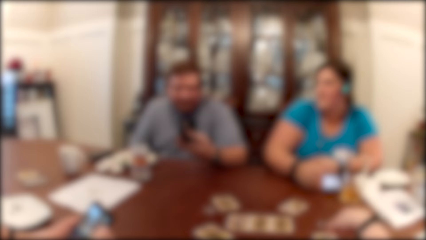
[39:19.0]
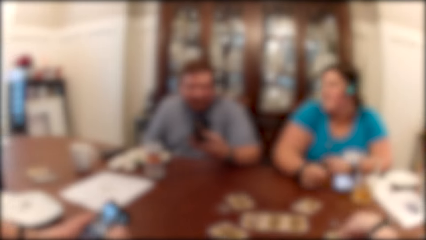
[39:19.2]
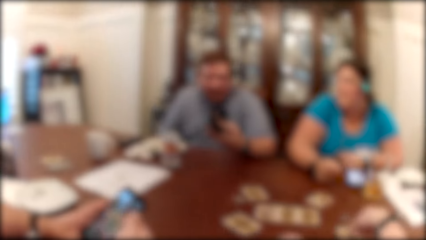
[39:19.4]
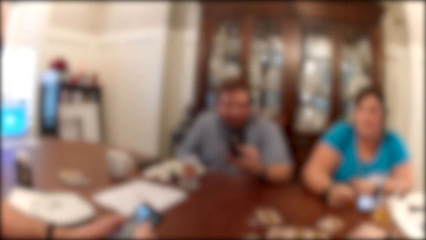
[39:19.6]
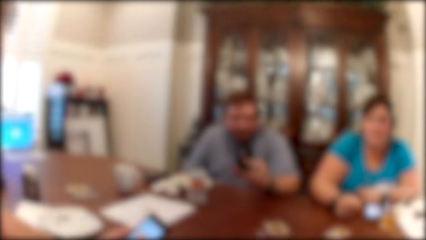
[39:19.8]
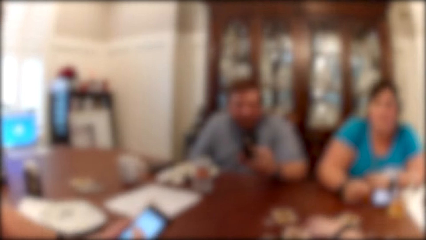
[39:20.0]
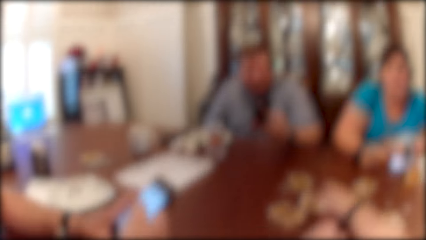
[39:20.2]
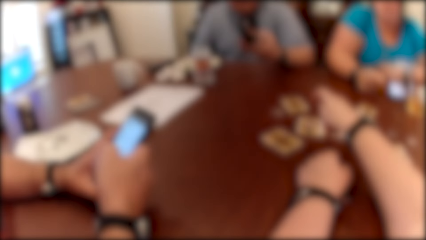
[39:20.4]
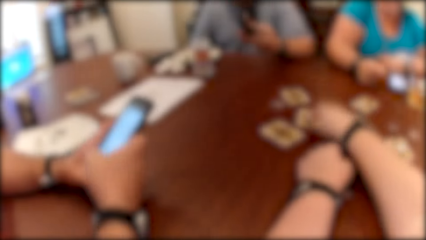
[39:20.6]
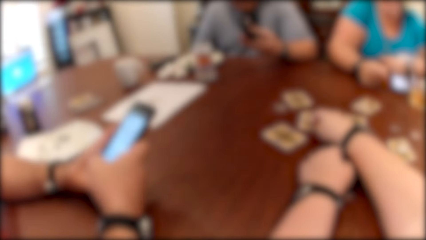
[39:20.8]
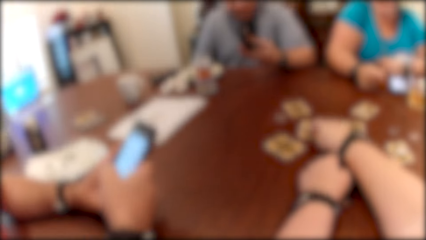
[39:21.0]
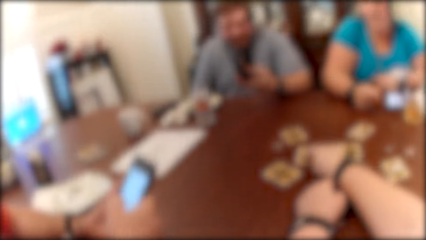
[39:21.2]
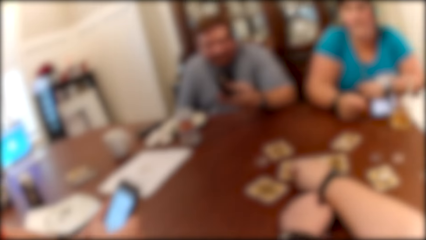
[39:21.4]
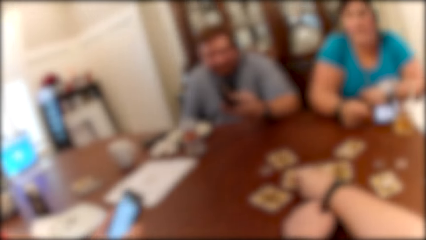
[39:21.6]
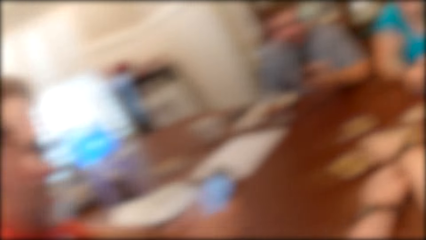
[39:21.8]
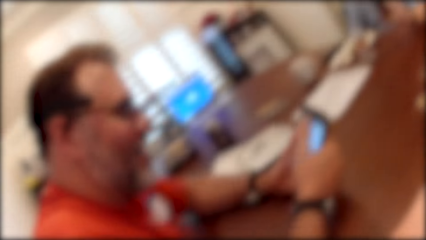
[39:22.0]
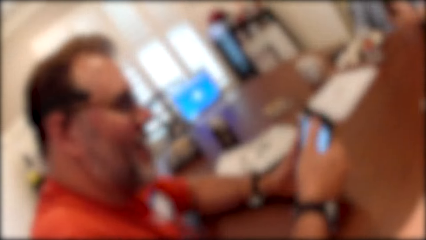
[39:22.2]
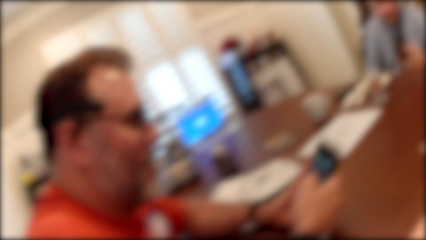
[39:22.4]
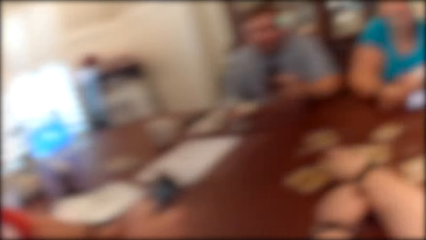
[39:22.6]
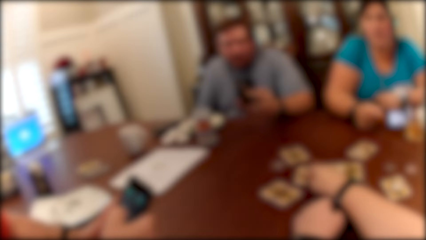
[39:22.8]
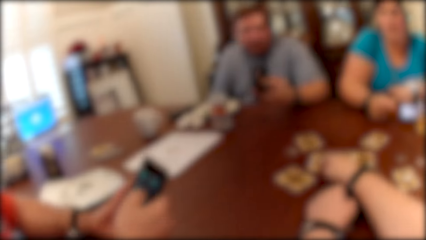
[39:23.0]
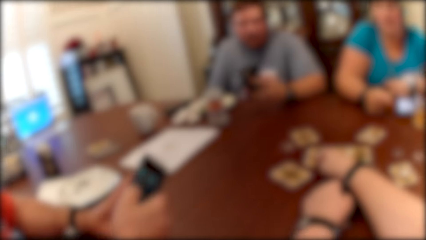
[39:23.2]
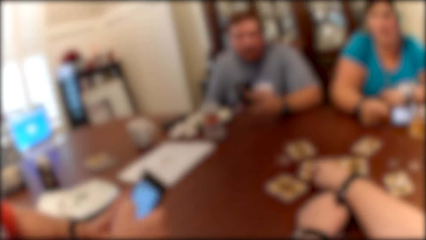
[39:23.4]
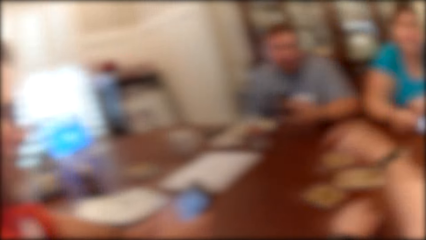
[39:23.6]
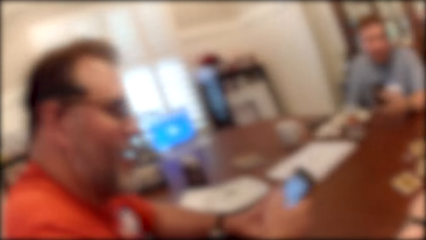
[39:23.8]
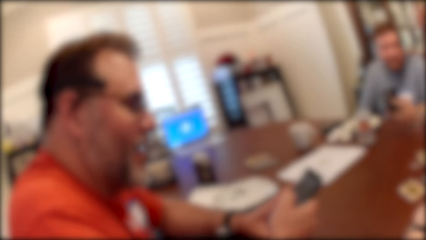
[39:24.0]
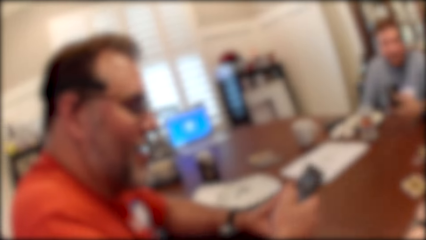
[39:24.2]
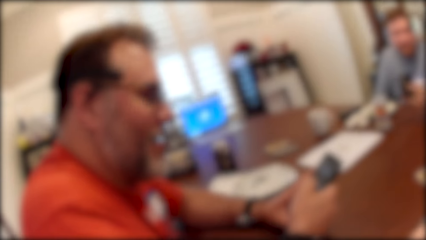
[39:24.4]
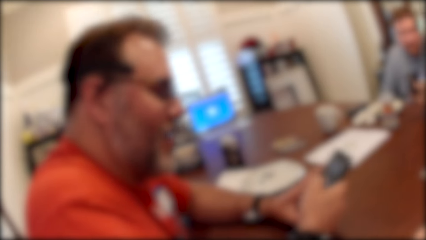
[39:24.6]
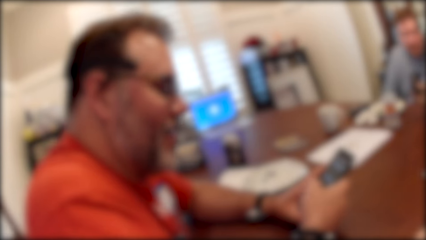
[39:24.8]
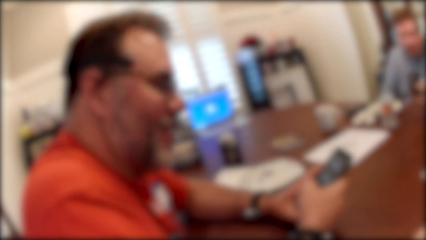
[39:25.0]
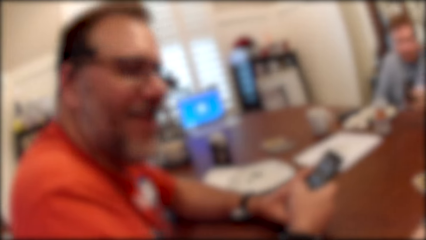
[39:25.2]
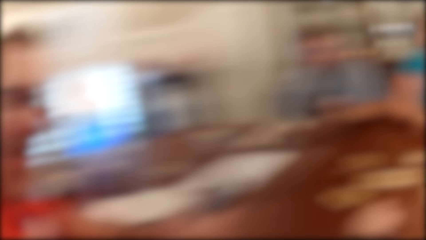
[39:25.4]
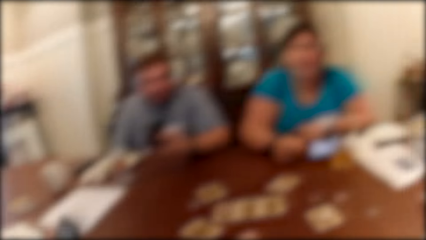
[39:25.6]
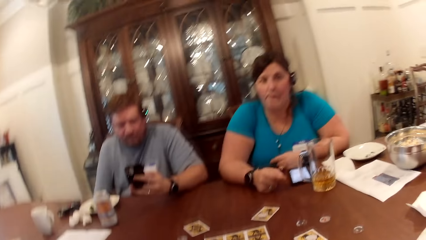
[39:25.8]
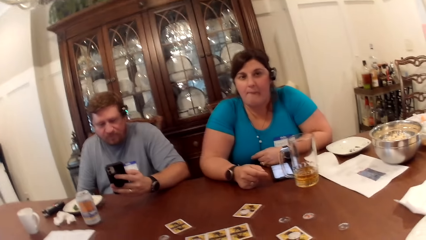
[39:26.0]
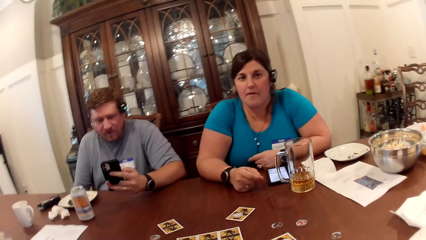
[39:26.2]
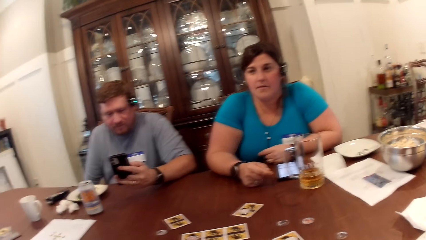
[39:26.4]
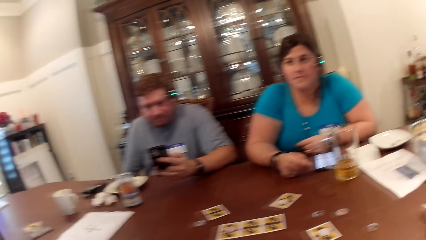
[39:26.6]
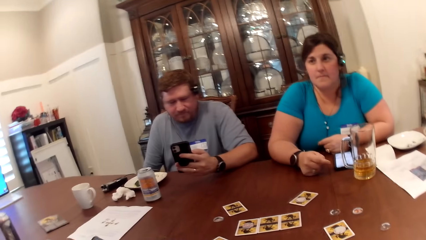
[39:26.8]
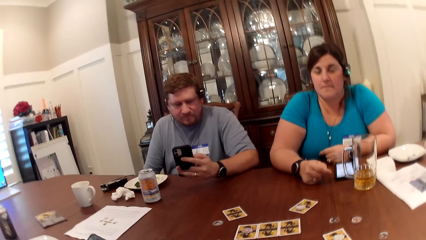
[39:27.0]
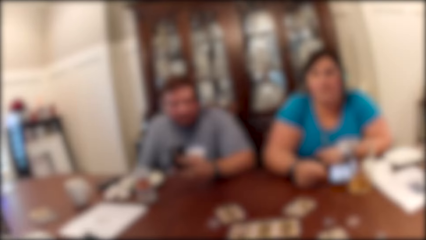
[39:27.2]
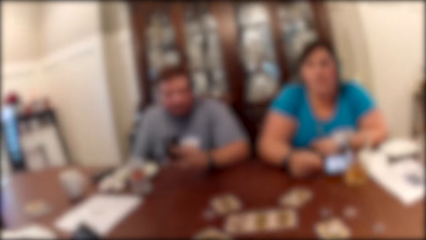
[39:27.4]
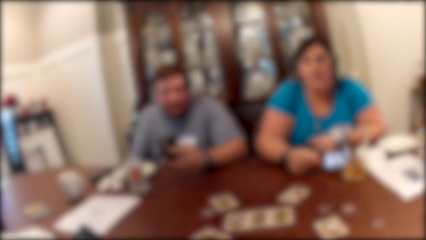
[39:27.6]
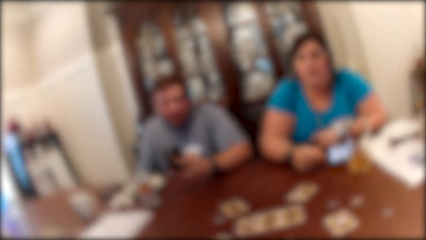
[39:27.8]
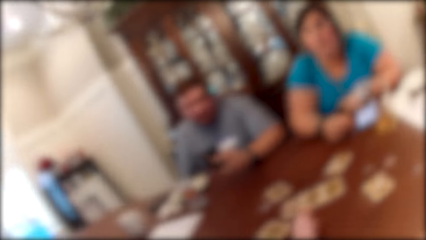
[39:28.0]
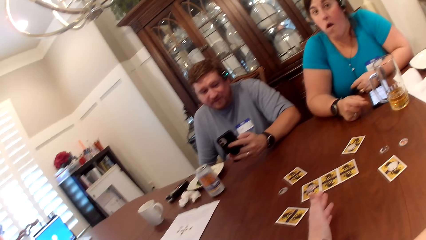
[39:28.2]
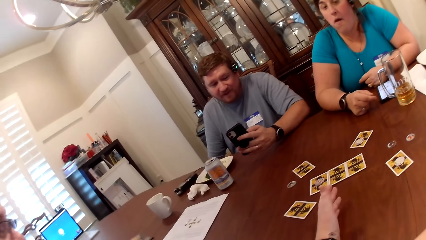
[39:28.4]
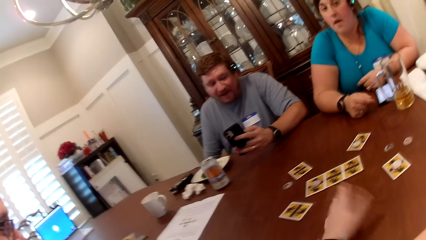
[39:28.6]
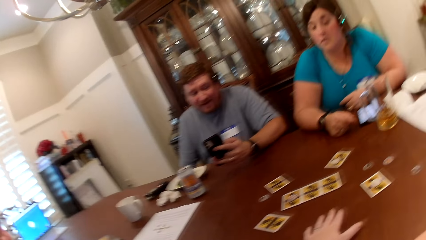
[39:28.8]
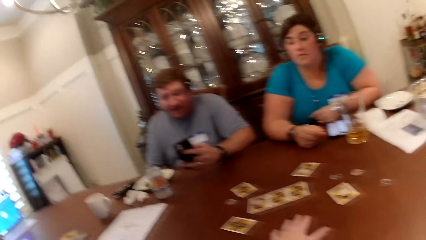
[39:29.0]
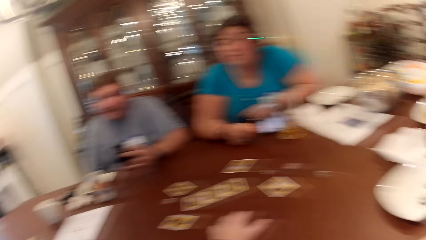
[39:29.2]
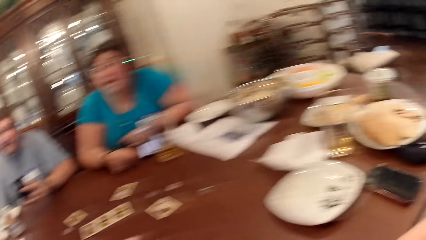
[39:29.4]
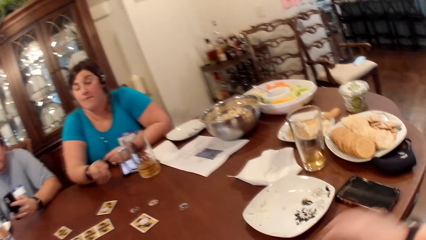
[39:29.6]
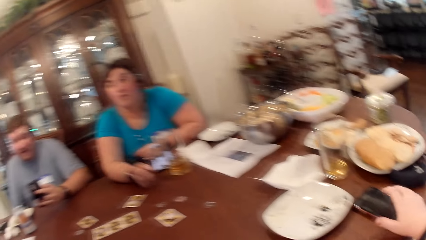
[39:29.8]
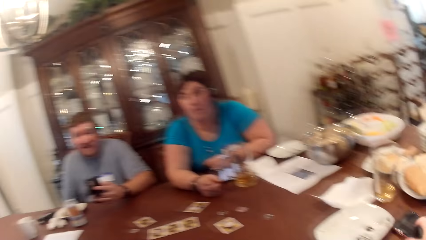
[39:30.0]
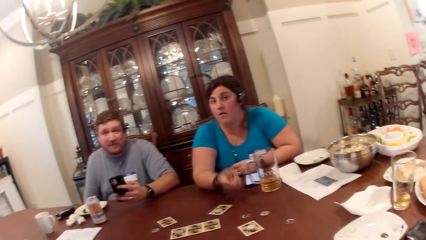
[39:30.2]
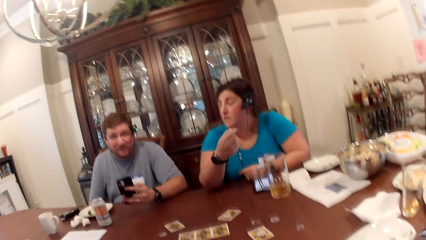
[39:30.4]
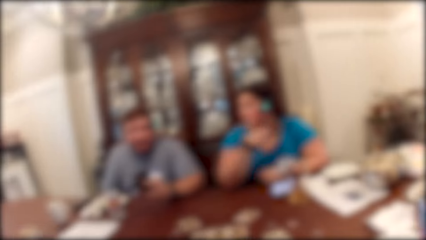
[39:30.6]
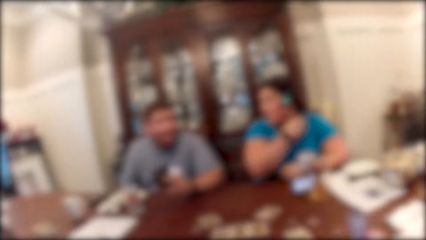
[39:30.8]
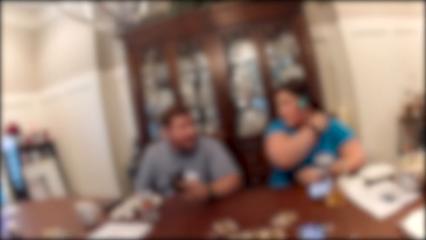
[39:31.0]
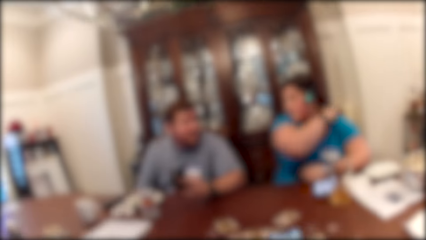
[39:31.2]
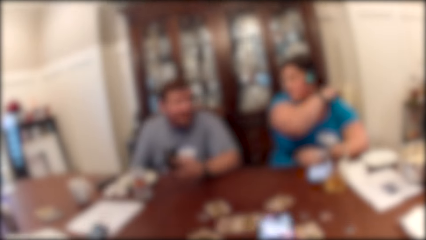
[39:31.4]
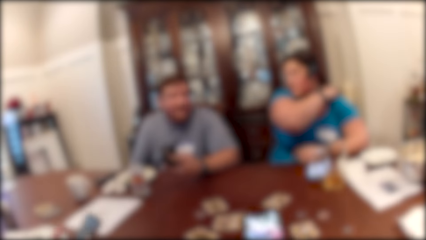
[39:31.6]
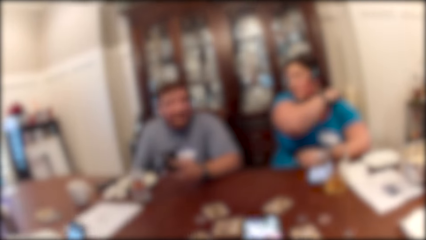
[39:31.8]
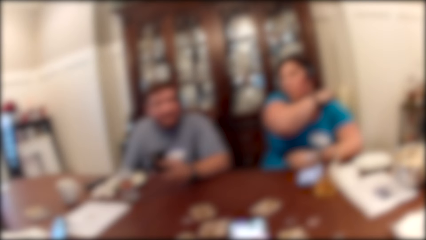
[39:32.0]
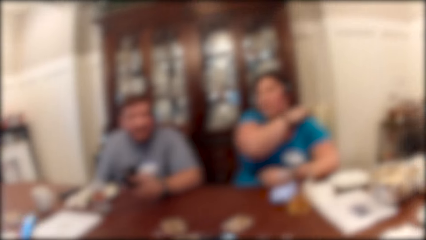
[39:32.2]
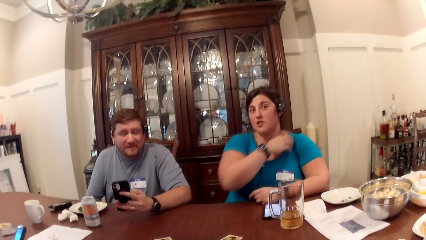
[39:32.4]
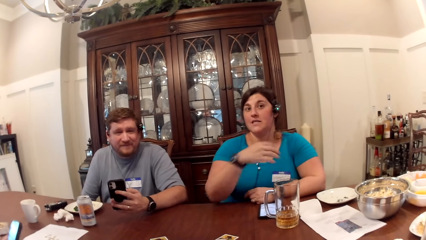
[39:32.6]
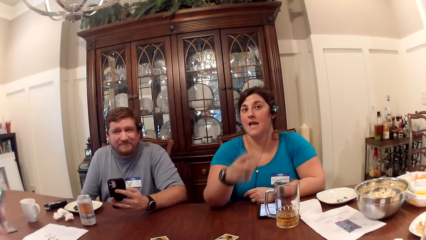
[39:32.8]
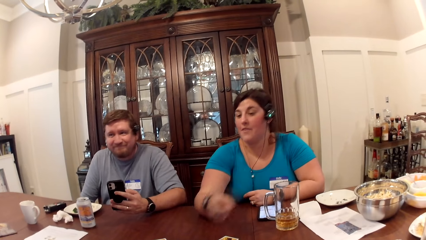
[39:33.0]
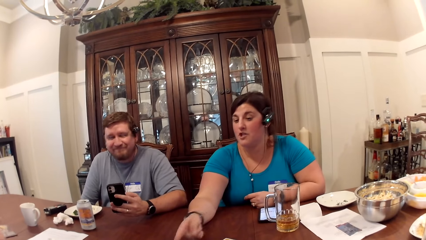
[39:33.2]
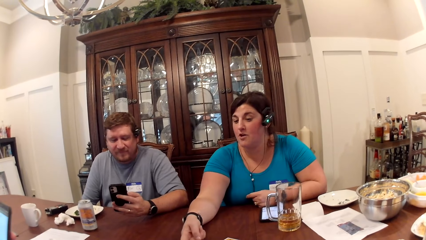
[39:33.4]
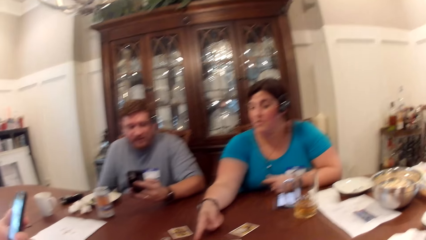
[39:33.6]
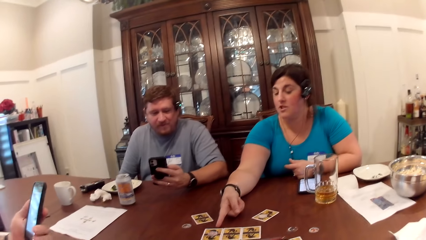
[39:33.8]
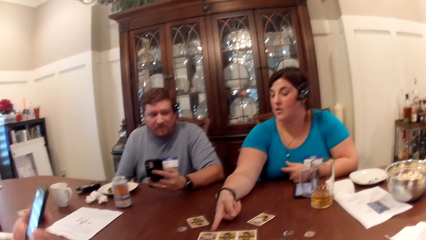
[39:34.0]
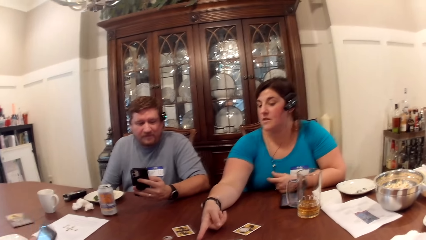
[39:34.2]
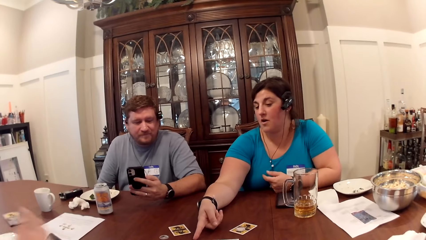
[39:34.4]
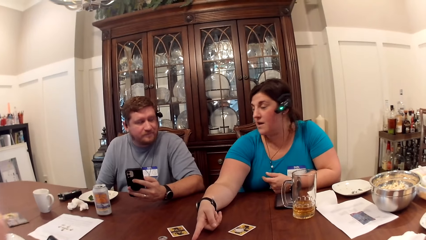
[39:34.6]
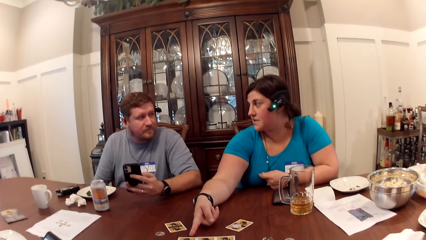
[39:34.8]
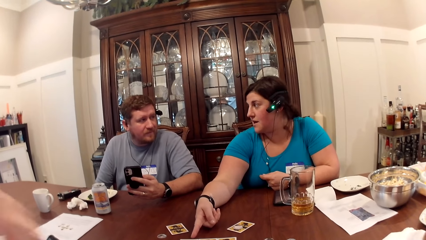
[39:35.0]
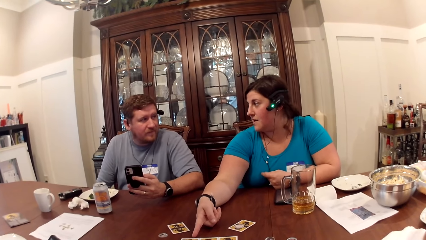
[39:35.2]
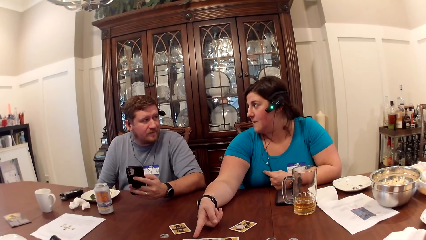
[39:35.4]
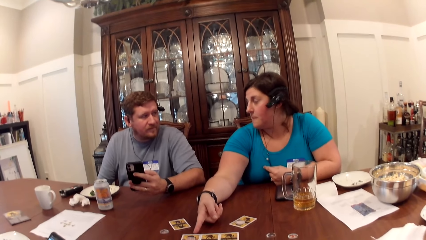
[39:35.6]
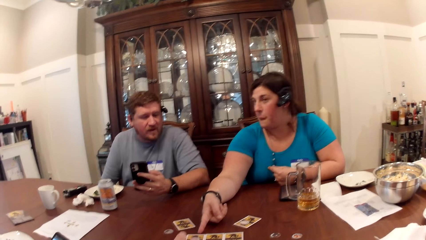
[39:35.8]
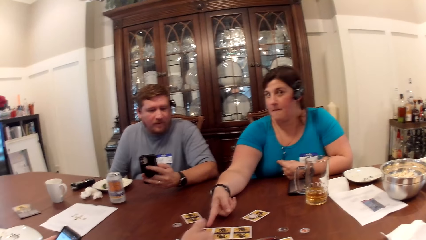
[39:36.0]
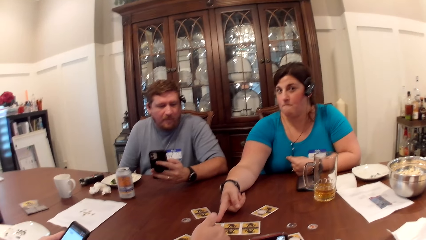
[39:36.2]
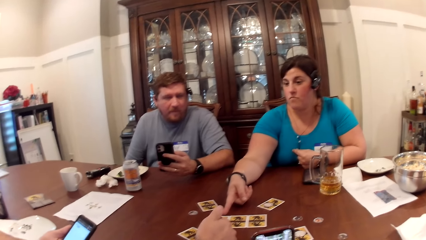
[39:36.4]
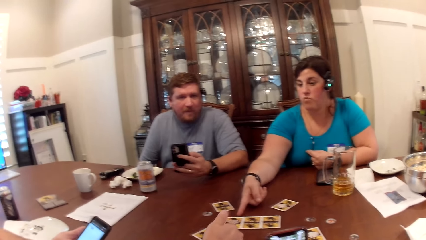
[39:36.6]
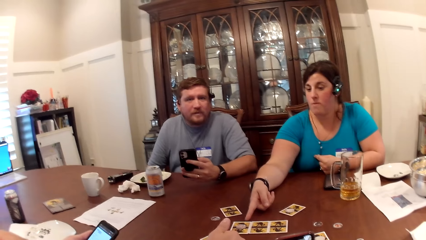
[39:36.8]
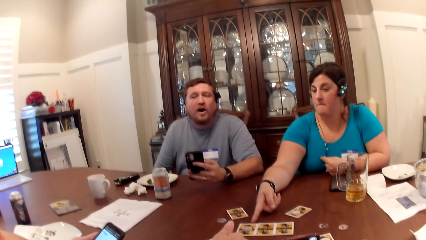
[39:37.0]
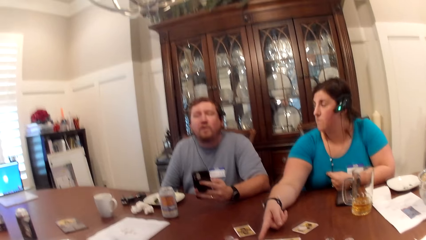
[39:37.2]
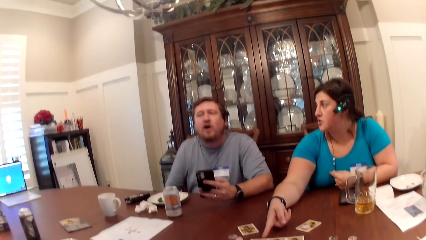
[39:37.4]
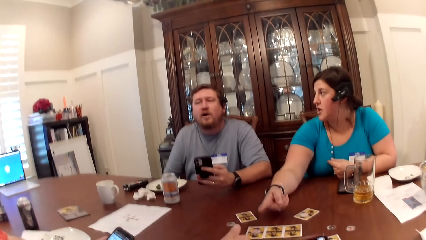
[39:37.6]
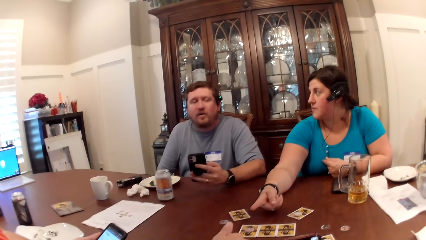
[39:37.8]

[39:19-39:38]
A man operates the phone with his left hand. A woman drops her right hand on the table. The camera wearer touches the card on the table with her right hand. Another man operates the phone with both hands. The camera wearer talks to the first man. She touches the card on the table with her right hand. She talks to the other man. She taps the card on the table with her right hand. She looks around. She drops her left hand on the table. The woman hits her right hand on the table. The camera wearer picks a phone from the table with her right hand. The woman adjusts a t-shirt with her right hand and touches the table with her right hand. The camera wearer looks around.
